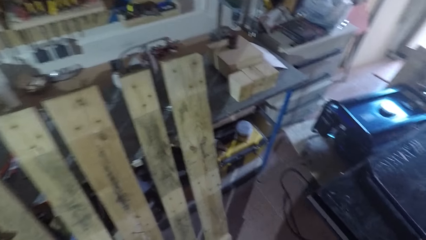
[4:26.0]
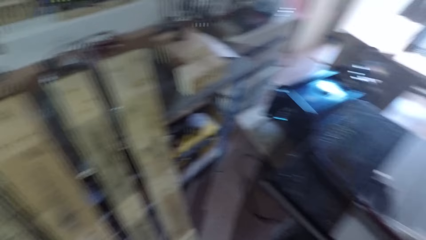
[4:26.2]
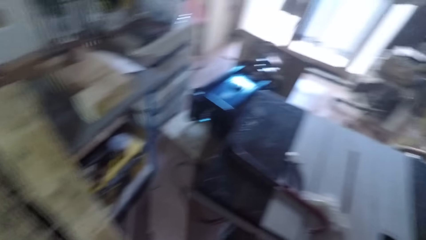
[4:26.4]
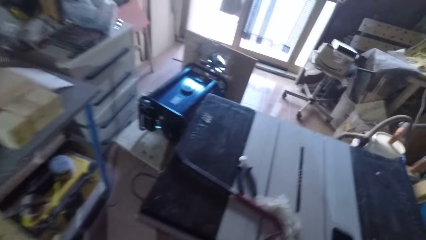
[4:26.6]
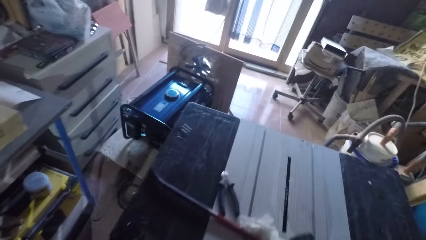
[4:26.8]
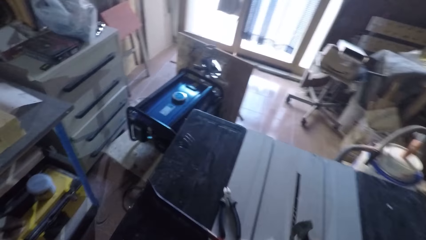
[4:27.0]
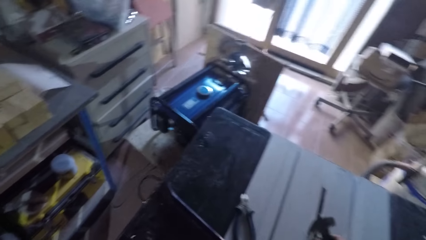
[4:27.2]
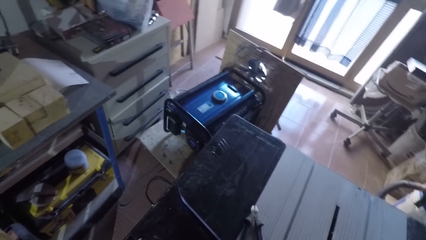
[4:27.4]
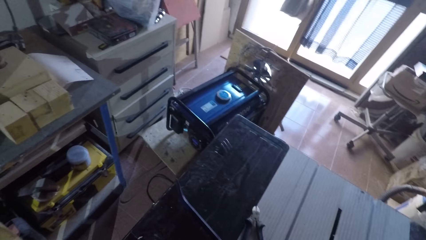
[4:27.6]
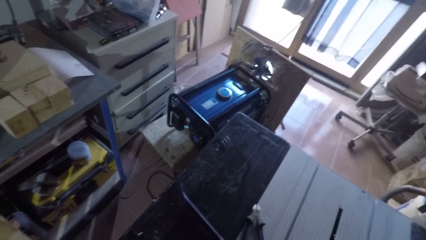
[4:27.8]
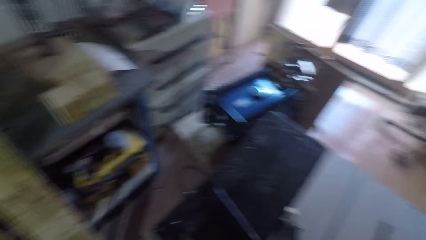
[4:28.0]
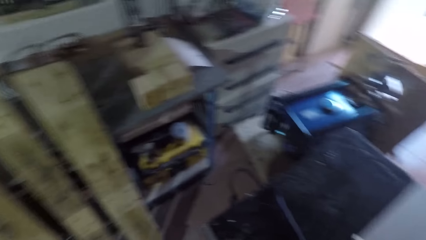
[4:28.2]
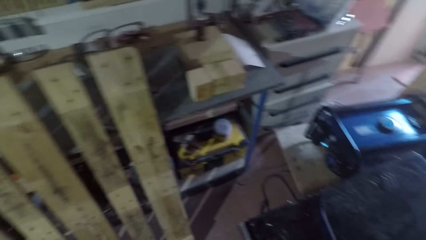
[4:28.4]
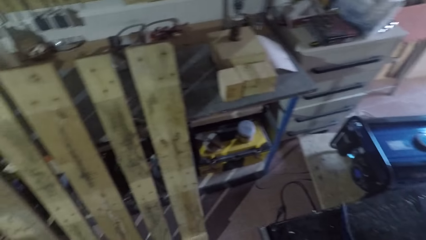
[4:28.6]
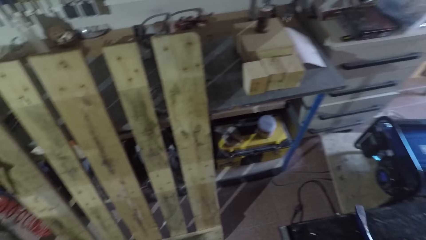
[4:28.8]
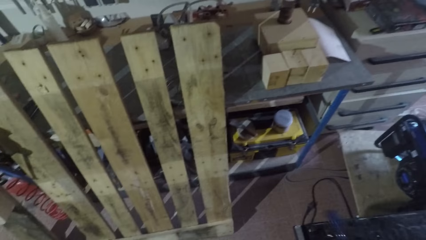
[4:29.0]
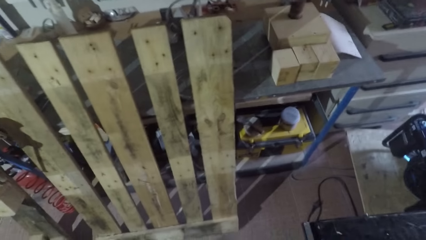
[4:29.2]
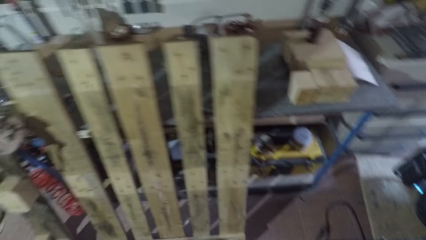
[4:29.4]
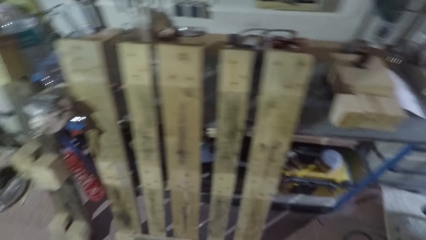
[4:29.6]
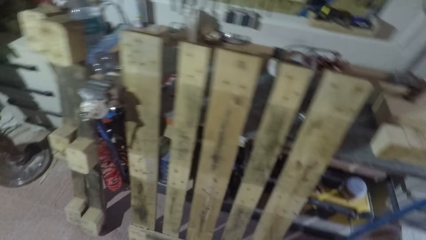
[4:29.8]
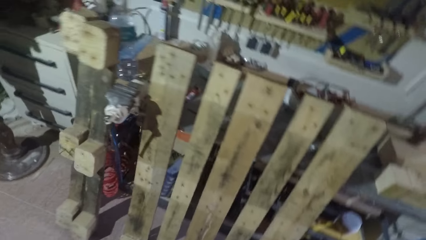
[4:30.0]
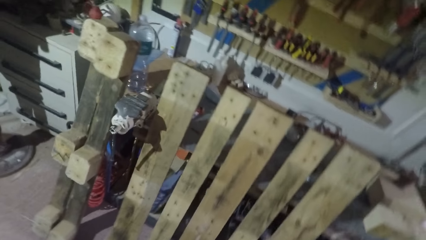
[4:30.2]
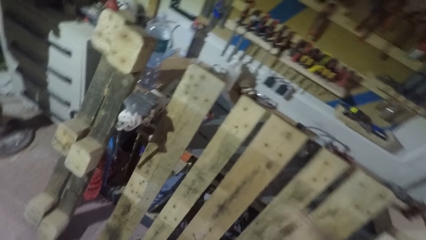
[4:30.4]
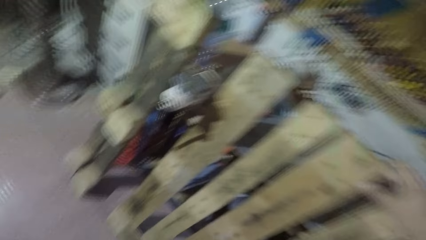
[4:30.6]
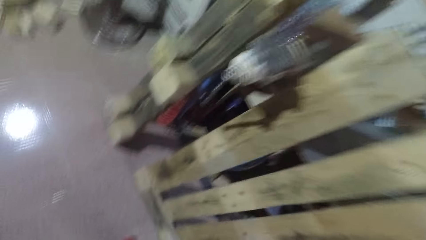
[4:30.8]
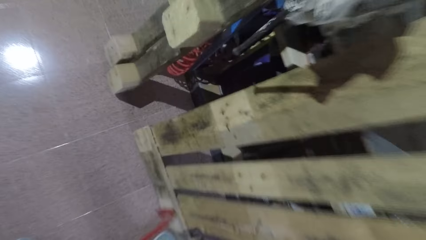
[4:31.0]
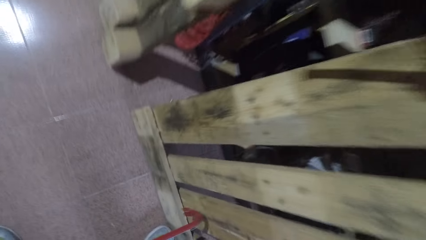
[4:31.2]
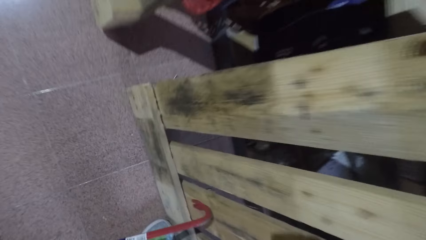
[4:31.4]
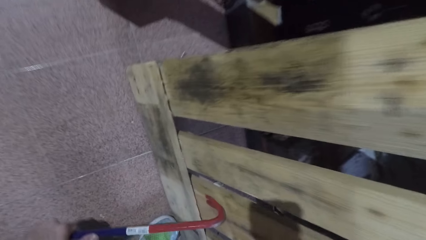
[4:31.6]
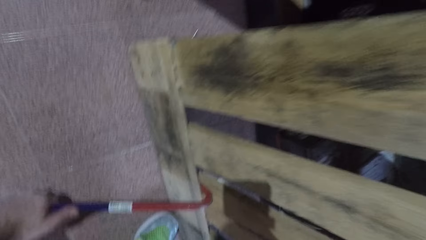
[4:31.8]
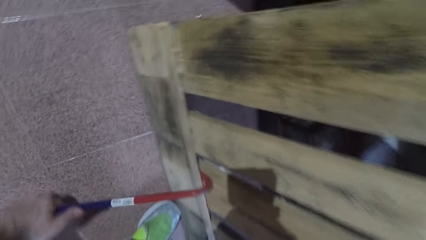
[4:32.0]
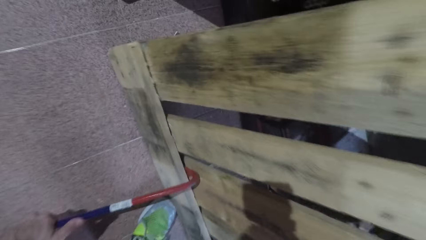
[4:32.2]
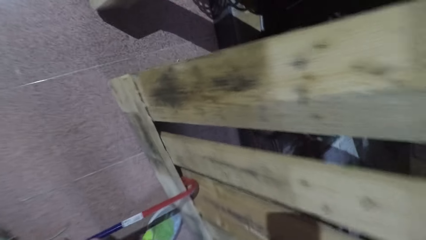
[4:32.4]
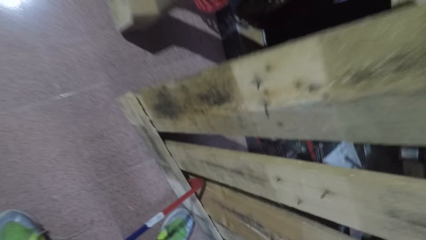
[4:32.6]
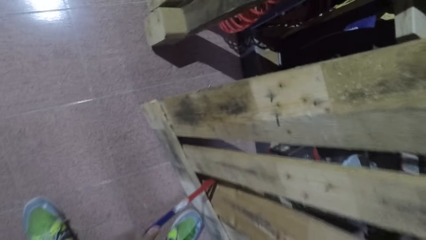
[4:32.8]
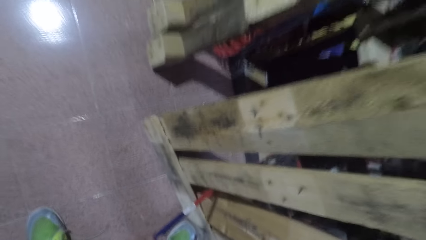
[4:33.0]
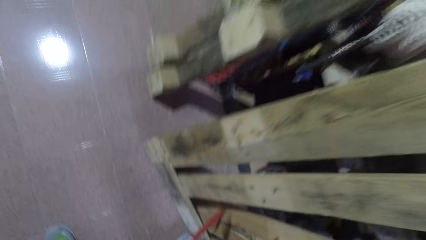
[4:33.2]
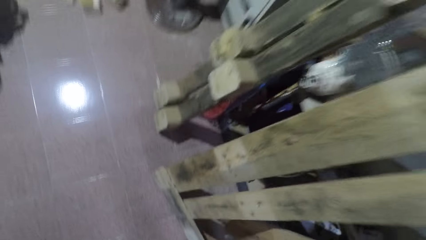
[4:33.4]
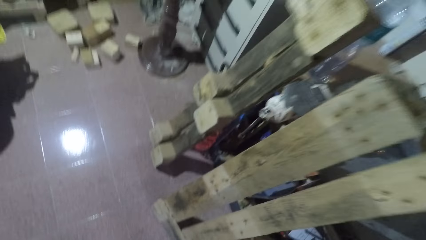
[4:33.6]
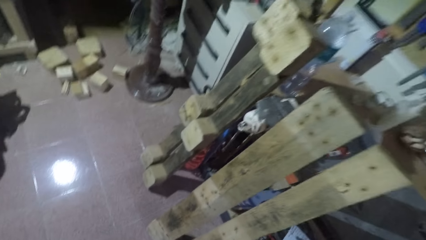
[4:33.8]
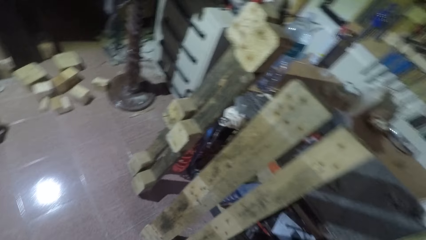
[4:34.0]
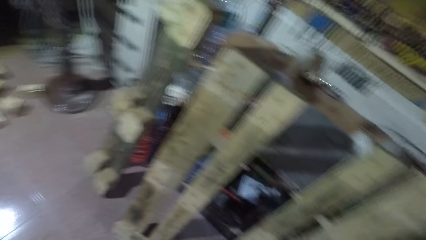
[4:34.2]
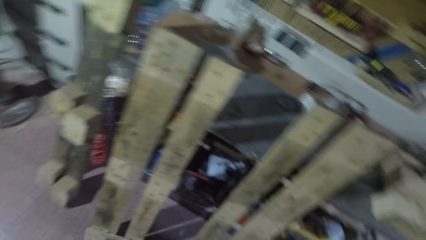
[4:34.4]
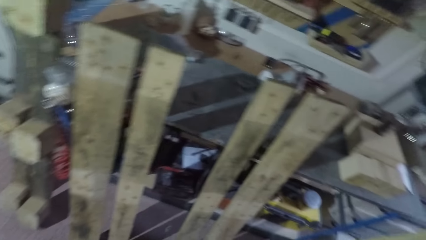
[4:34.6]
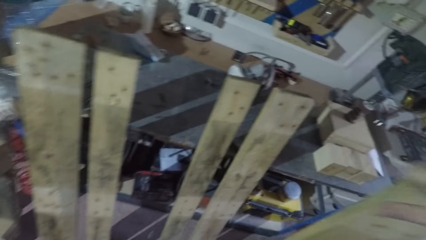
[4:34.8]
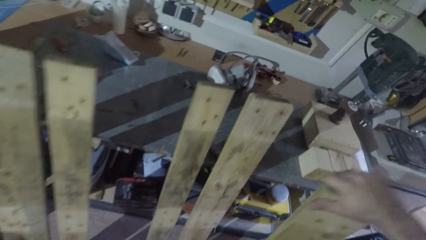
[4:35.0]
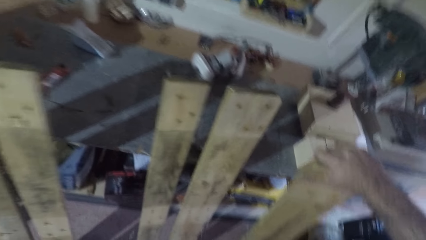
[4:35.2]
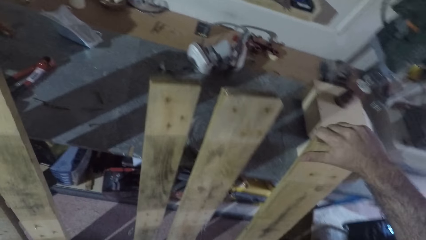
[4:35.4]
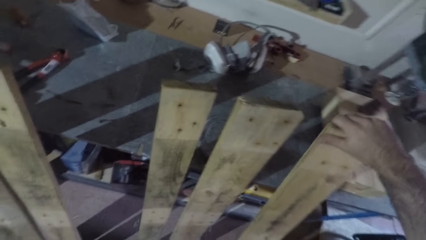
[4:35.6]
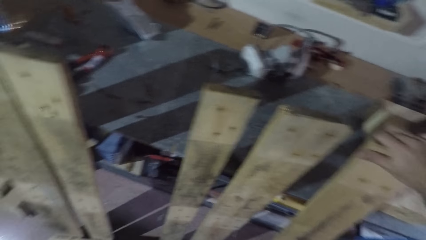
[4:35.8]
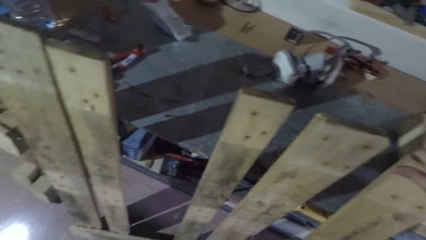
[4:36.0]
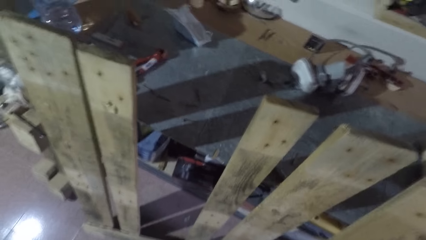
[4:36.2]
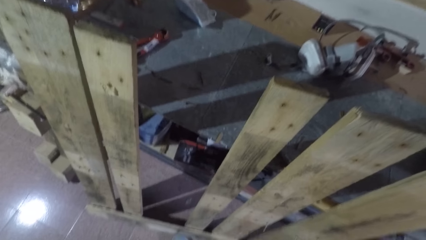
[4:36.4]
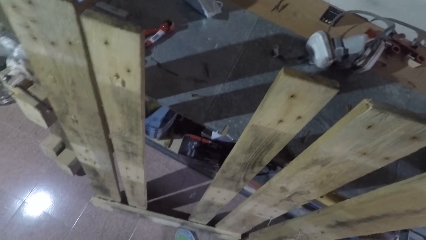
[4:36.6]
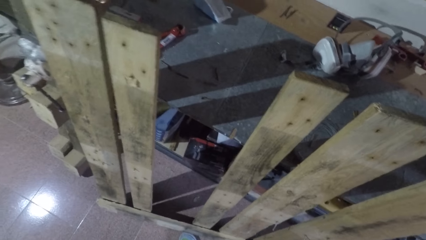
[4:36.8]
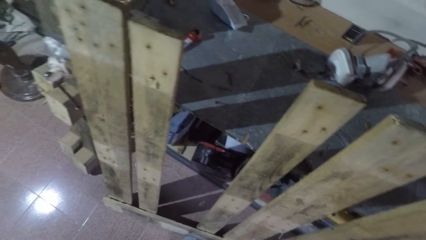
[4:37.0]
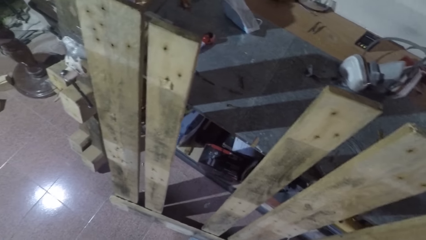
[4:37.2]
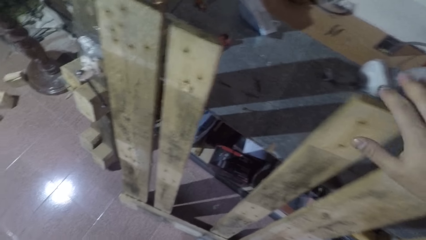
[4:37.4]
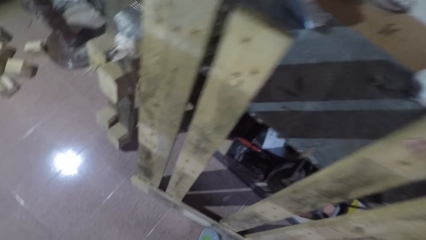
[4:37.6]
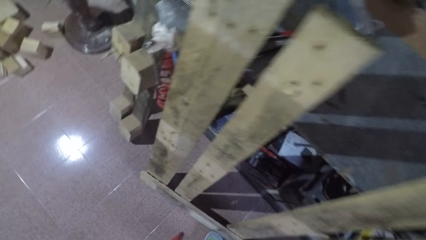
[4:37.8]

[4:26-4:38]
The camera wearer looks around. He moves the crowbar to the base of the wooden frame. He hooks the bed base timber with the crowbar. He stands. He adjusts the wooden frame with his right hand. He places a bed base timber beside the table.

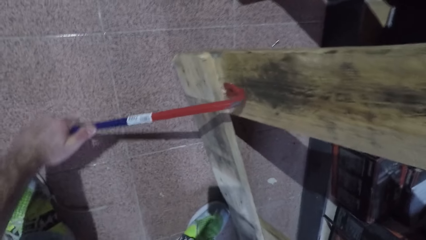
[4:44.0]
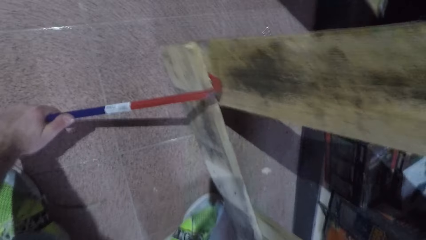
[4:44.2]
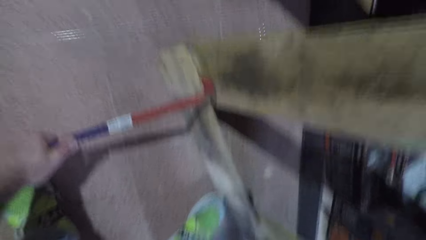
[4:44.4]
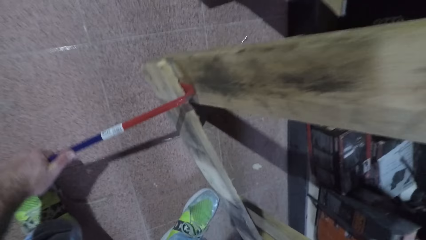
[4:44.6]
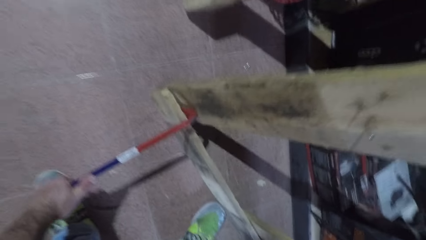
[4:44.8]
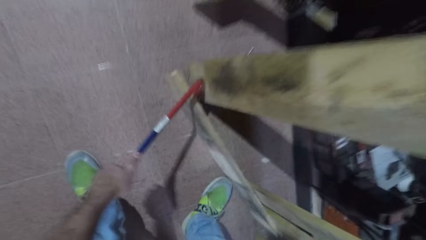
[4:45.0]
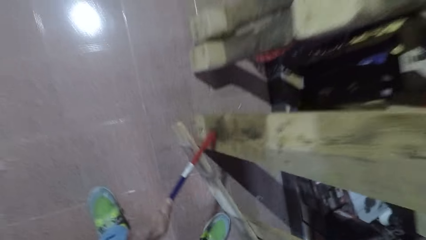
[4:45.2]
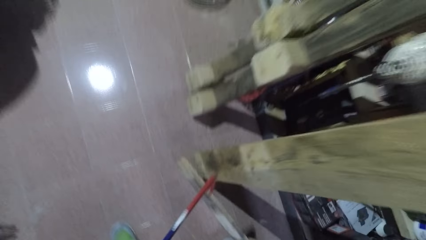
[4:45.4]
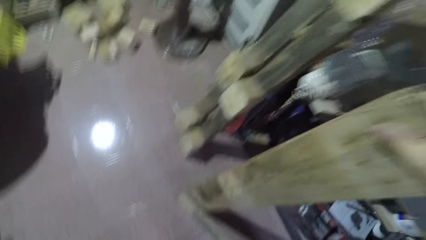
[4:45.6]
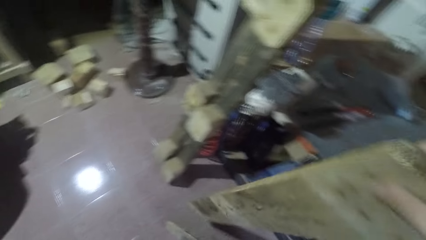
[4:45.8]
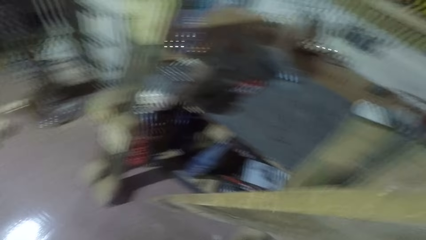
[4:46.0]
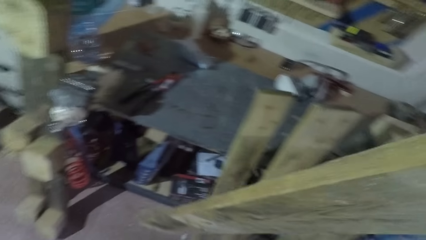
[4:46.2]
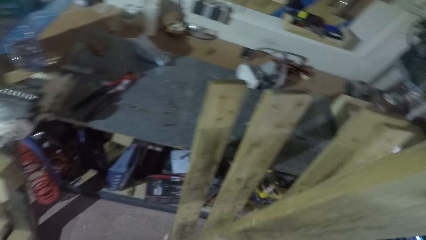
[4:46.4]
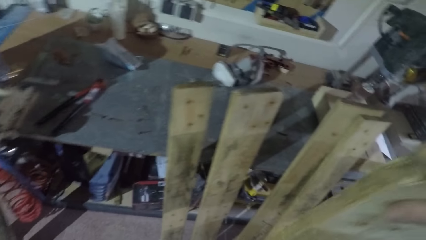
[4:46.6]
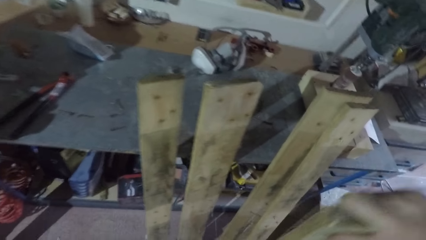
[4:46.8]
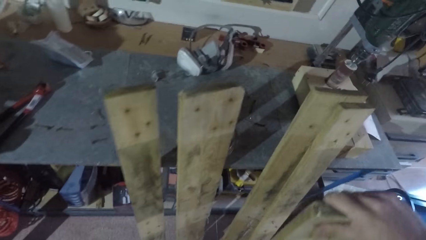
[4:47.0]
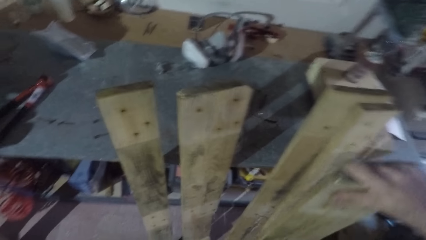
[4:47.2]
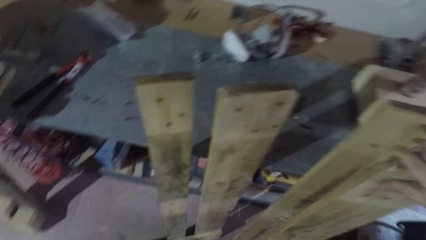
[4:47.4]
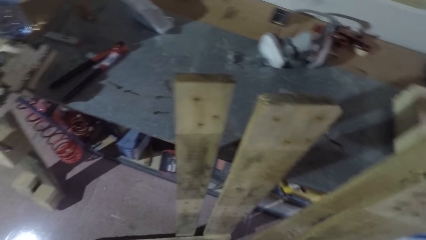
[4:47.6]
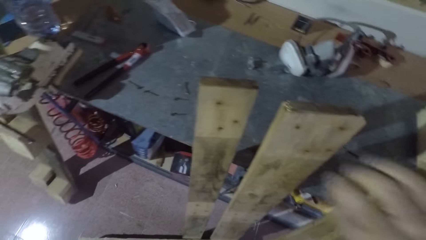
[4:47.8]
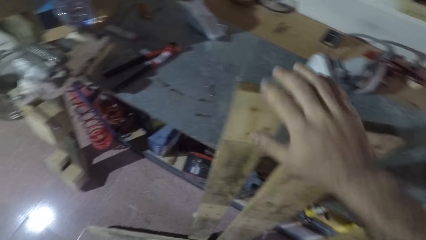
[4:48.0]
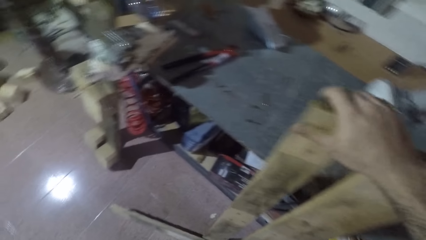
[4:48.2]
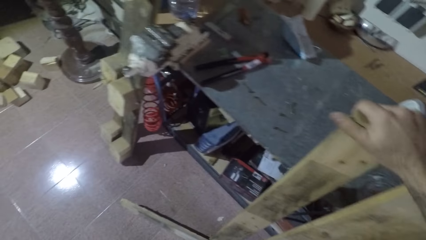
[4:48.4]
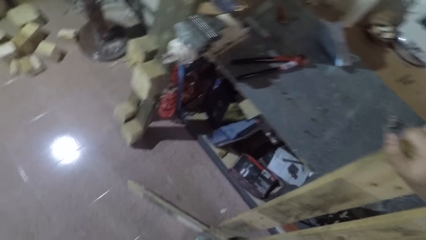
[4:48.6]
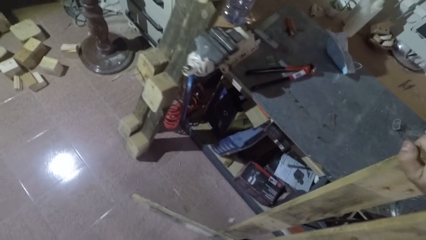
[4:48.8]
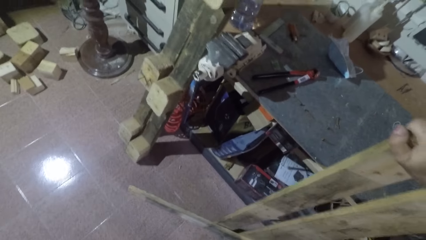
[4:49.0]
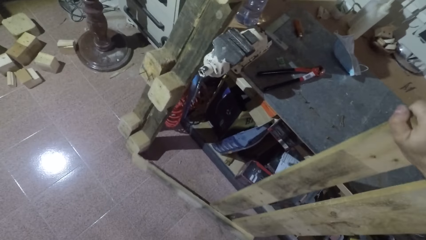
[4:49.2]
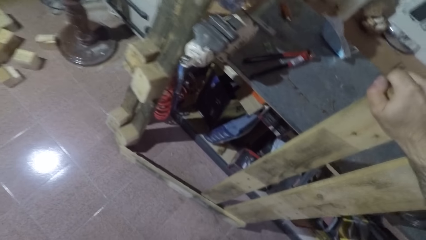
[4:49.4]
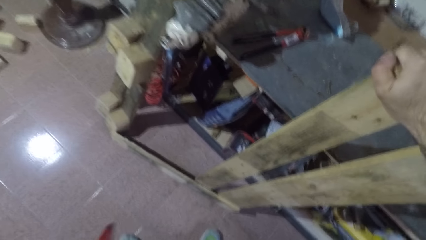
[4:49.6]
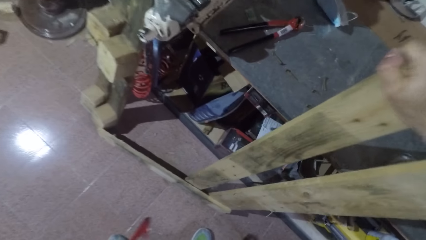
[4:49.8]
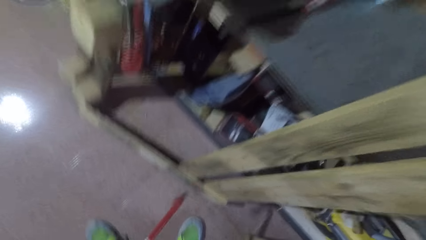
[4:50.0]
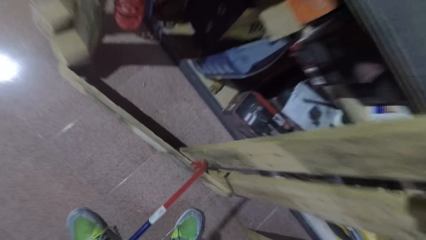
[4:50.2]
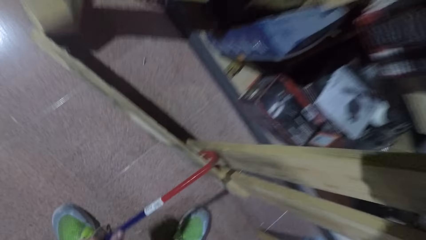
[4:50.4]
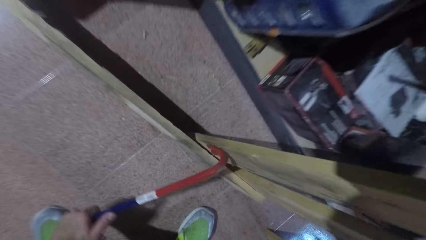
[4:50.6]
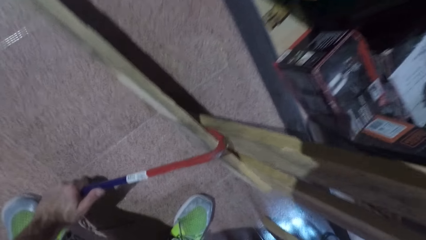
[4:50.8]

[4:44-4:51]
The camera wearer hooks the bed base timber with a crowbar. He detaches a plank of wood from the wooden frame with the crowbar. He carries a piece of wood. He places the wood down on the first wood against the table. He moves wood on the floor. He grabs one of the woods from the nailed bunch with his right hand. He separates wood with a pry bar.
